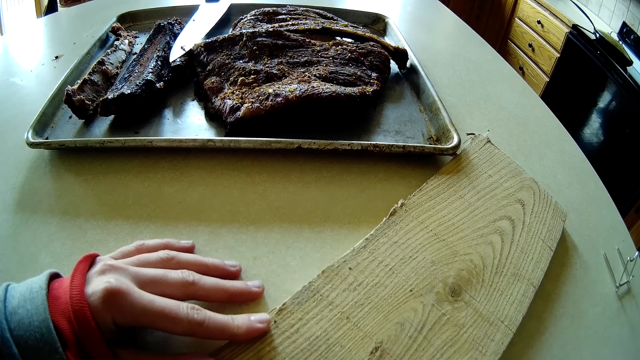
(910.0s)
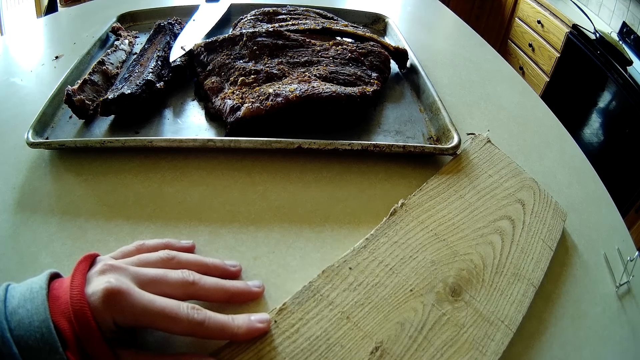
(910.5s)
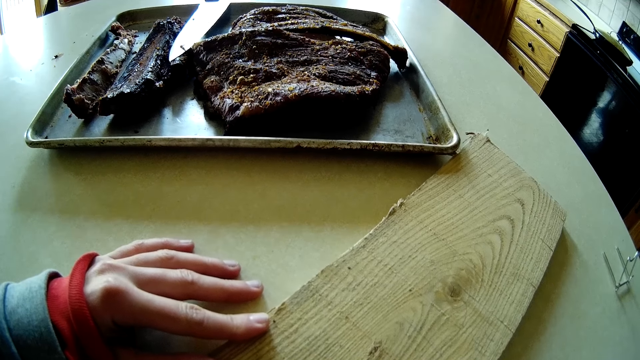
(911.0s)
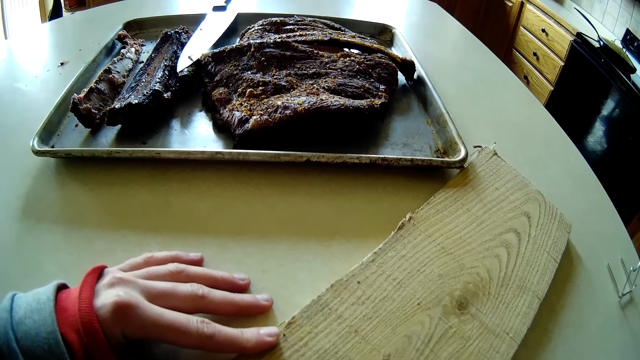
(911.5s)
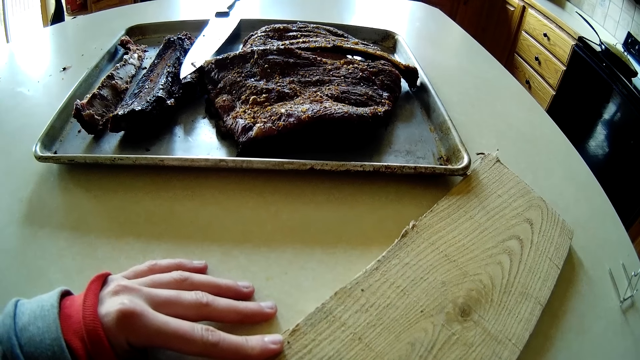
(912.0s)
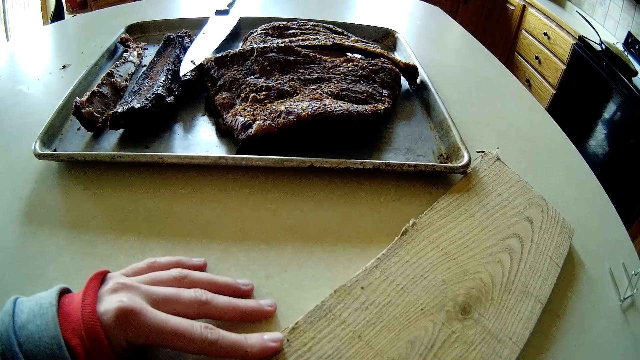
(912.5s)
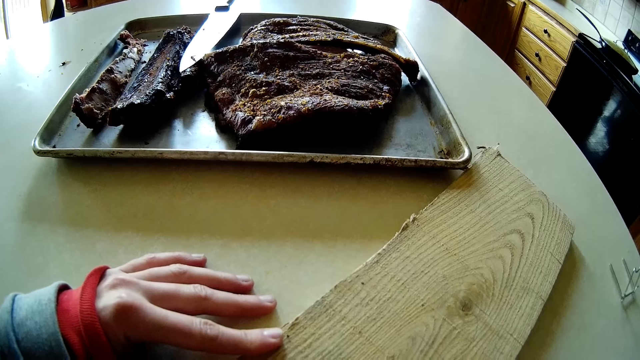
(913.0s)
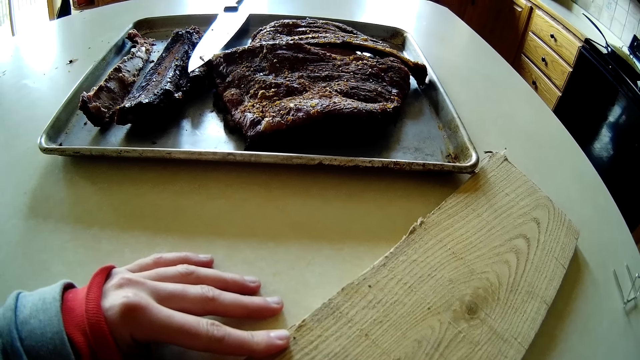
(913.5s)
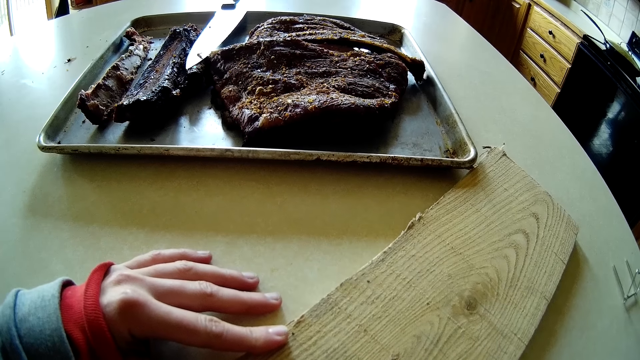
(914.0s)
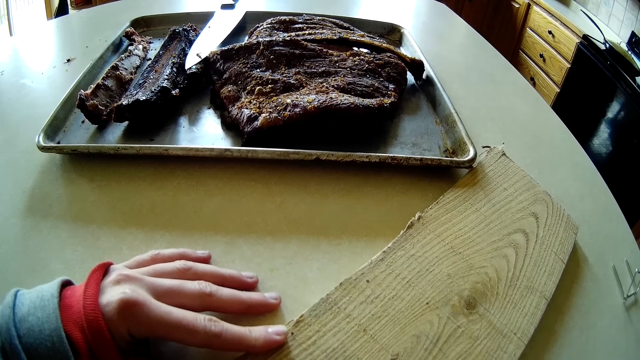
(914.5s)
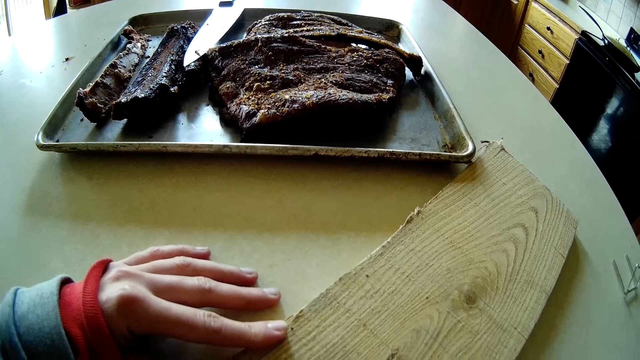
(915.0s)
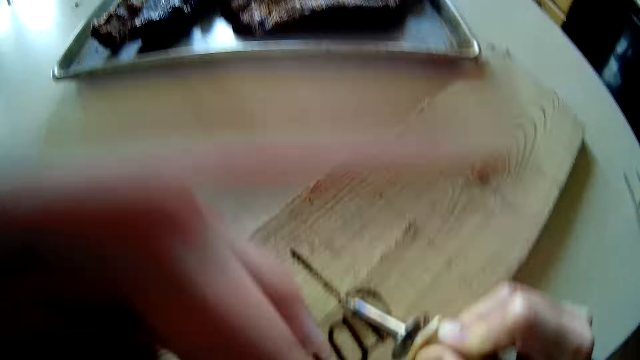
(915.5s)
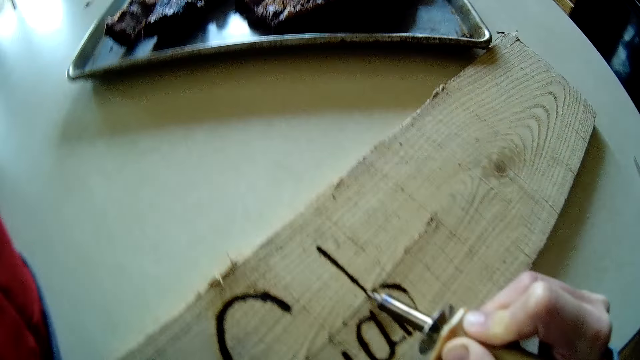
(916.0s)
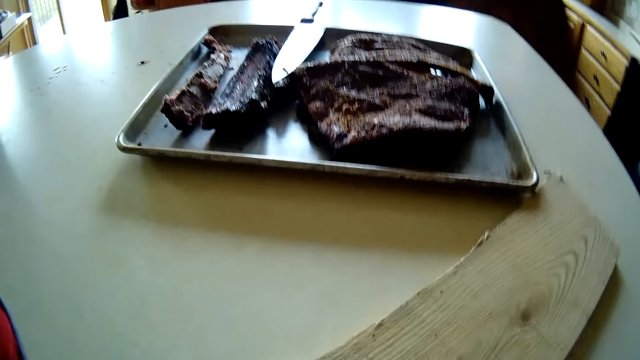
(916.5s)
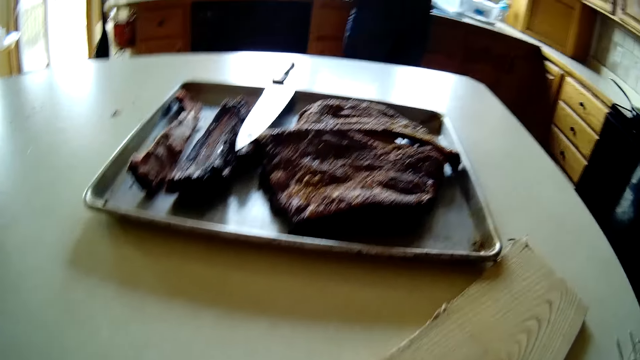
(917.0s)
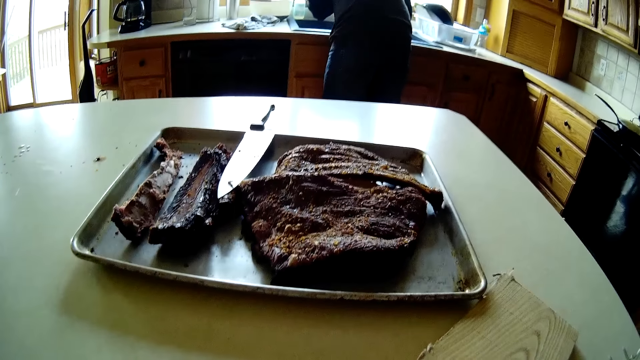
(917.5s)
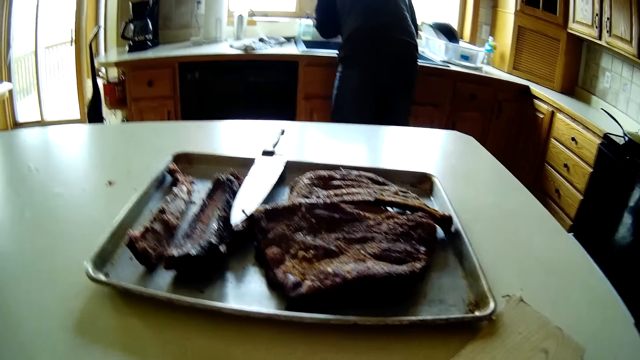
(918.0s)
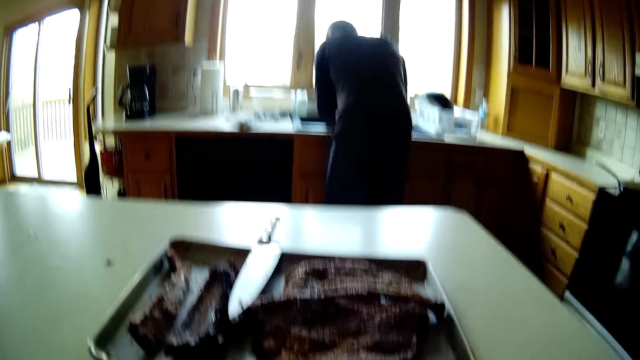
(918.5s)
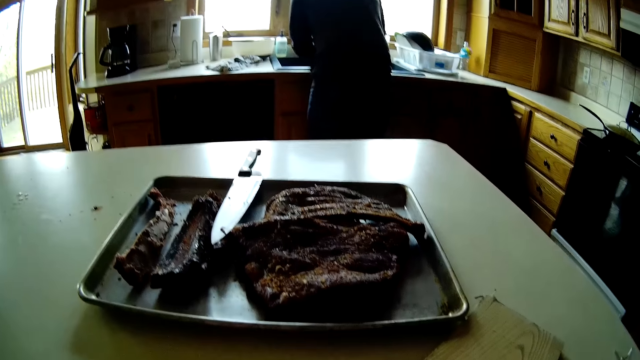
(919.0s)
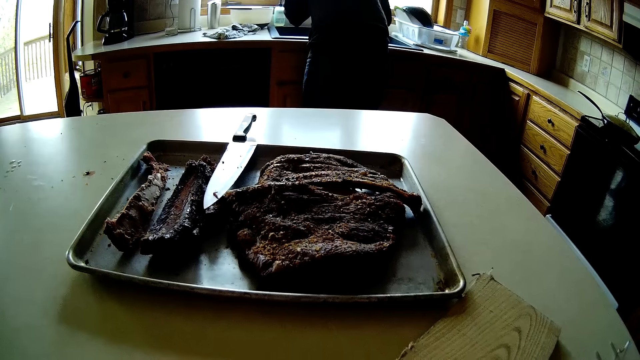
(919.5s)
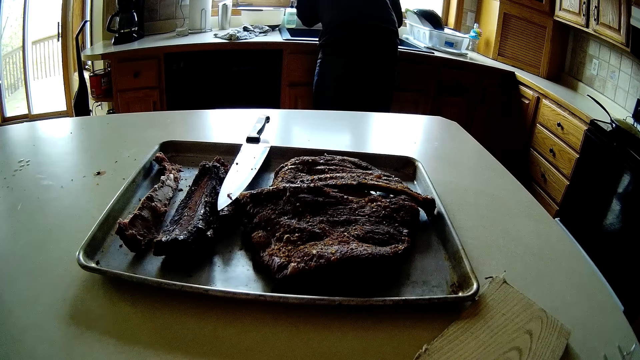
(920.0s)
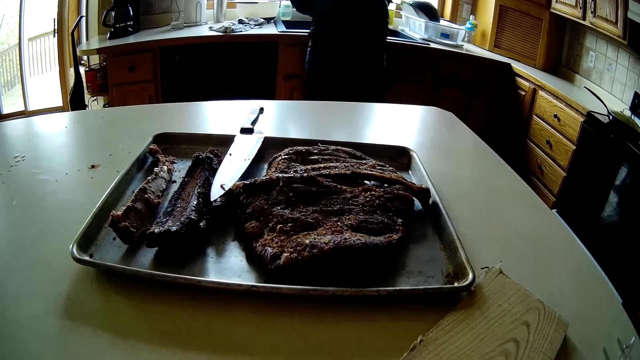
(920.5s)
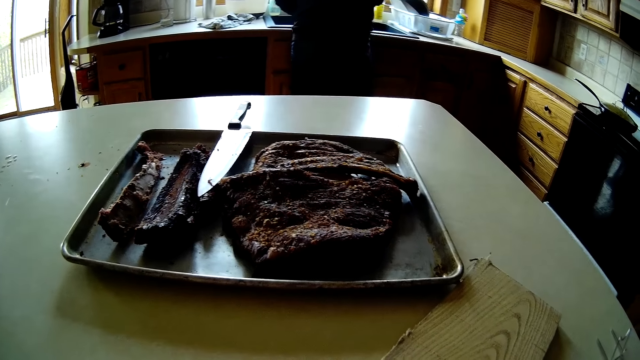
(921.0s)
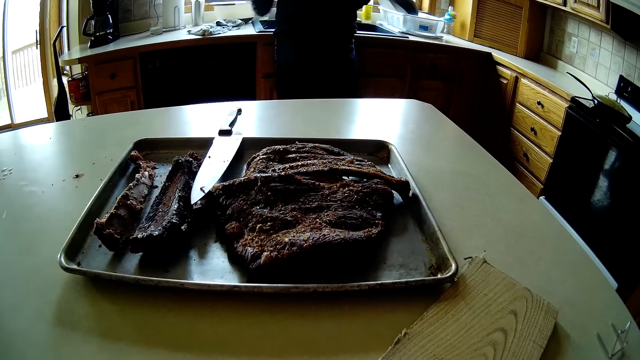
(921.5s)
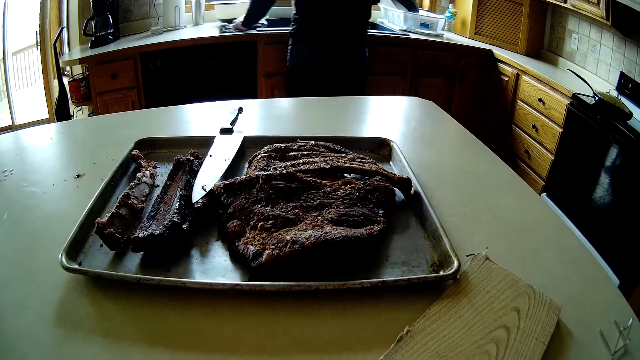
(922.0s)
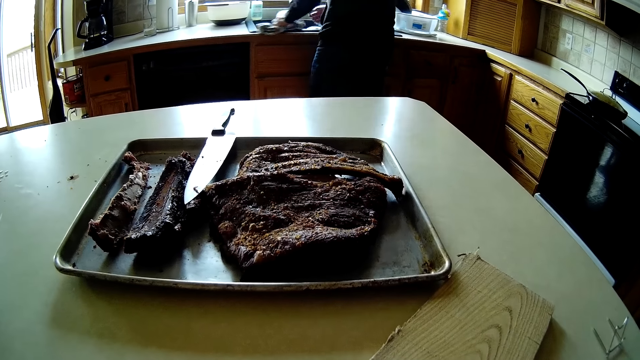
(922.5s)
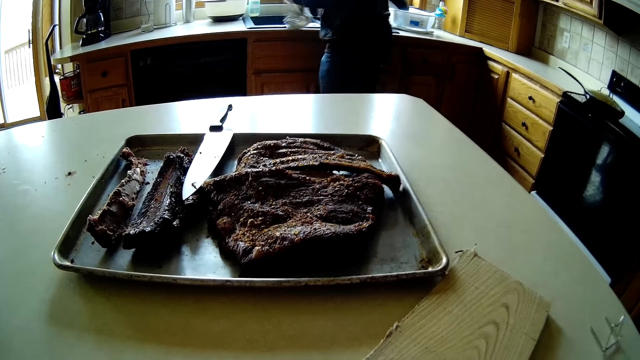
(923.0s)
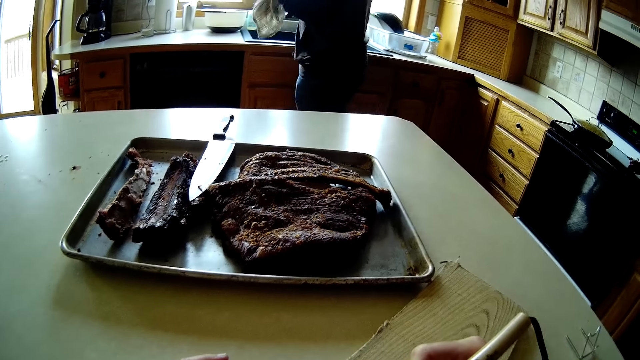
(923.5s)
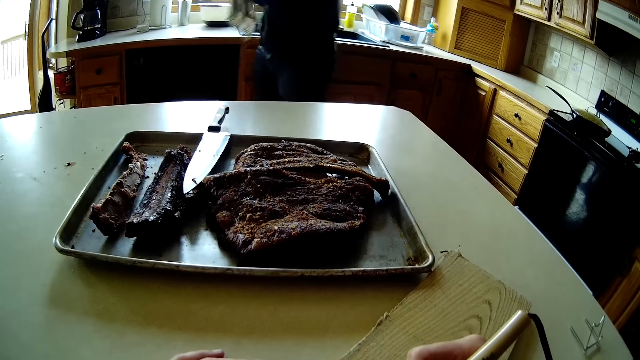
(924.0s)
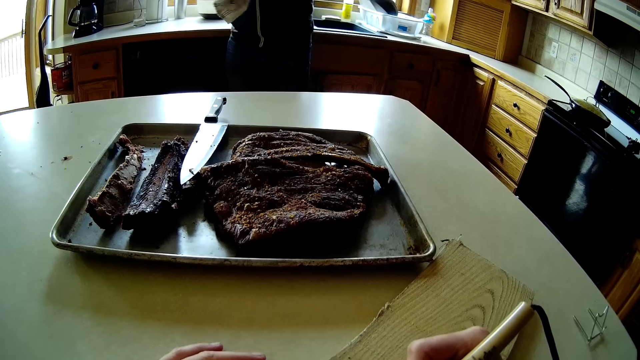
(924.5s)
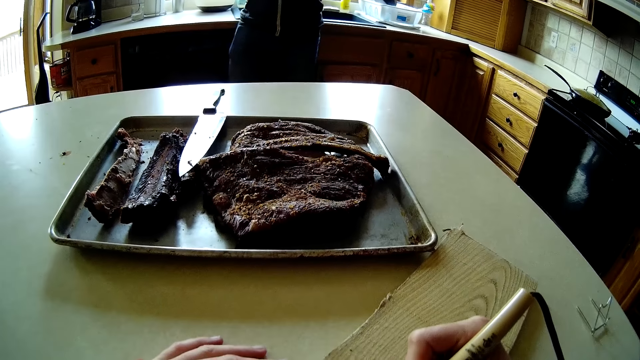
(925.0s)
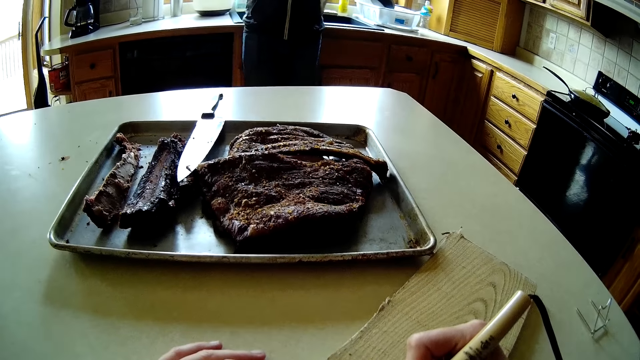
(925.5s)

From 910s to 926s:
The camera wearer talks to the man. She raises her left hand to her head. She adjusts the camera on the head. The man picks up a napkin from the cabinet with his left hand. He wipes the table with the towel and wipes both hands with the napkin.

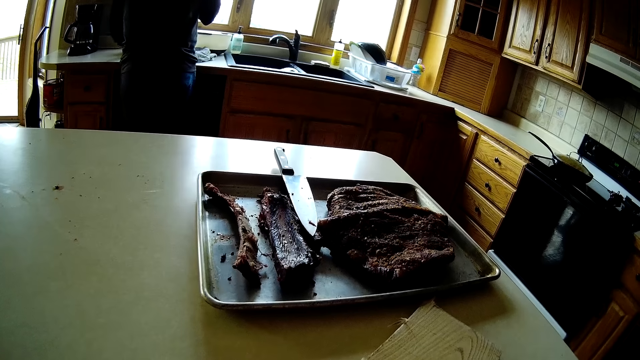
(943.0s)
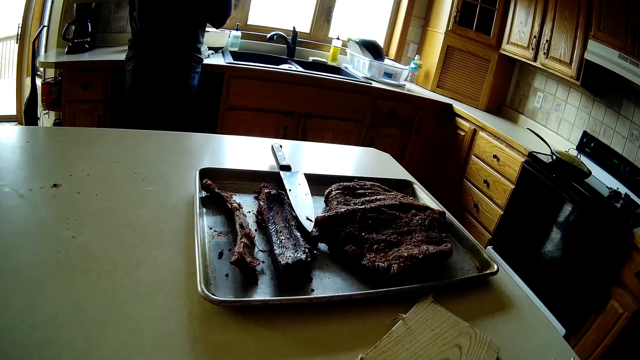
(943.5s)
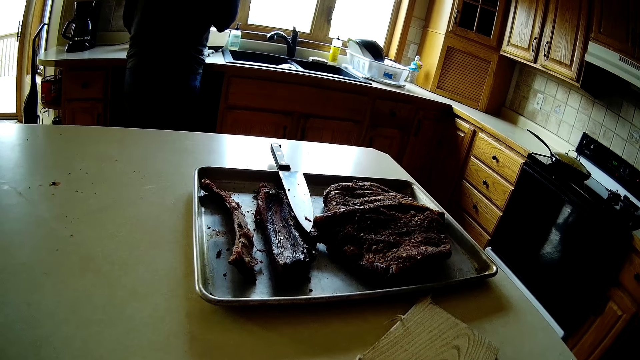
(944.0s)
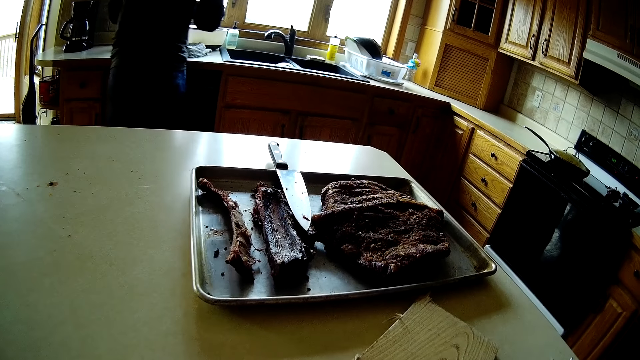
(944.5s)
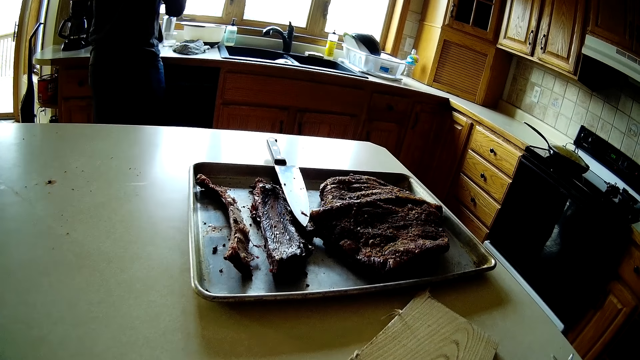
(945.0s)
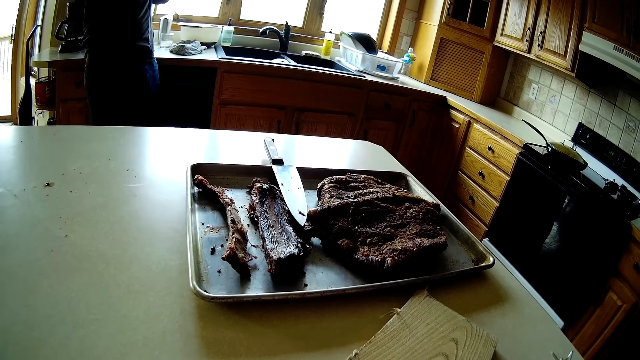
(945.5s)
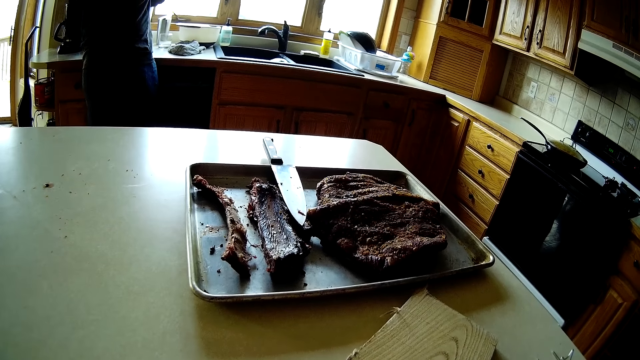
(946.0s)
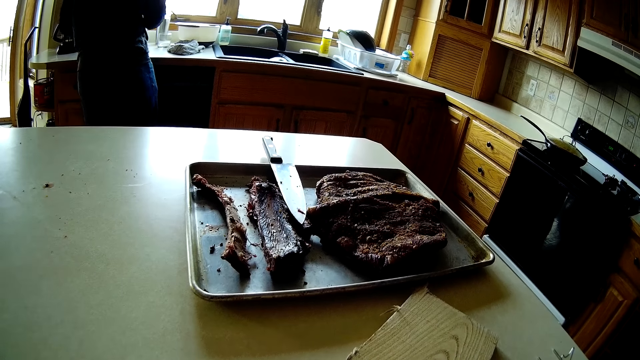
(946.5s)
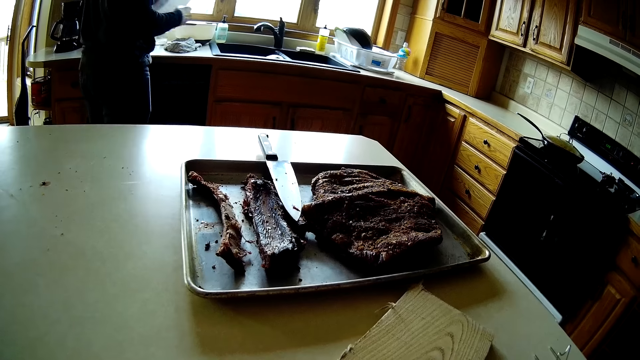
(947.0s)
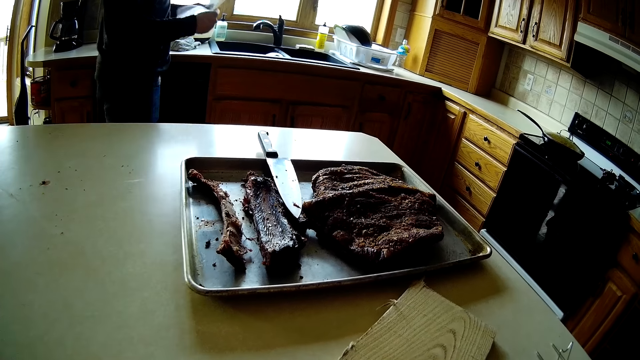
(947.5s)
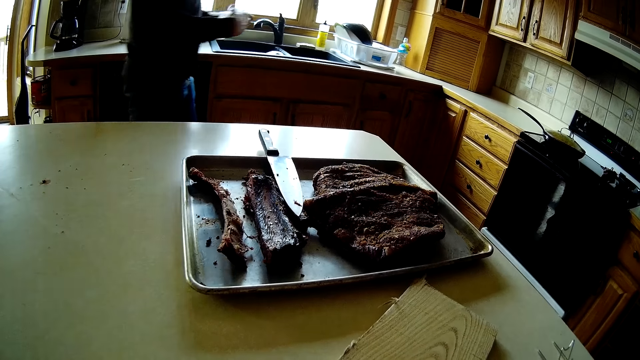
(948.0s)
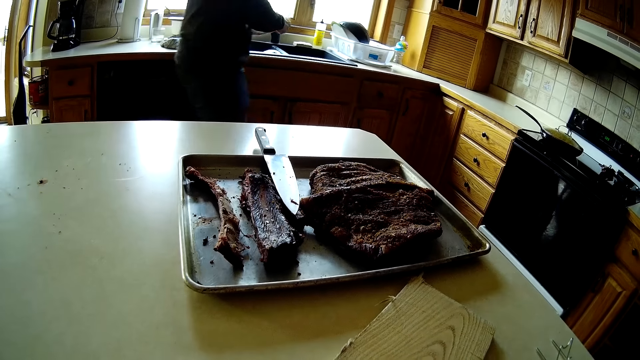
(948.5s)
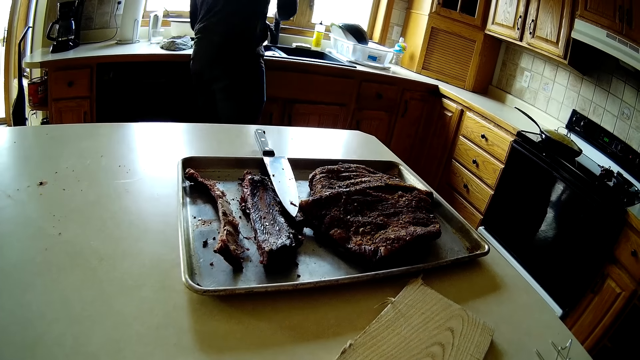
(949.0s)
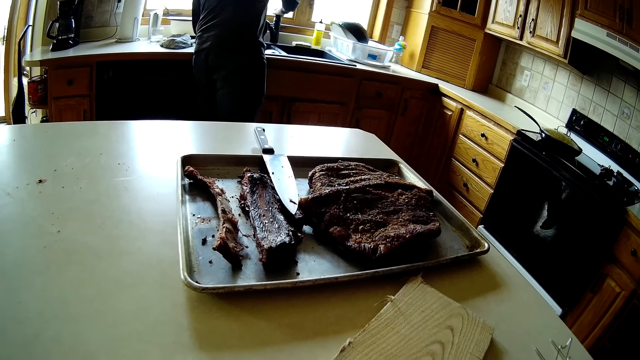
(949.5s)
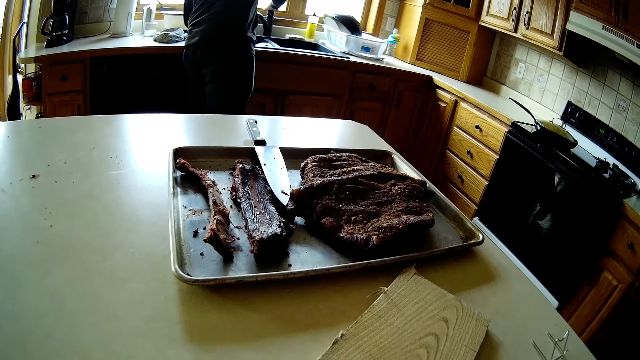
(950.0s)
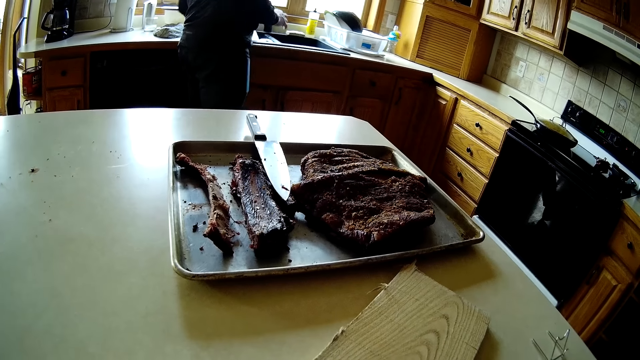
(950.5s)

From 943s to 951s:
A man walks around the room. The man folds a tissue paper with his two hands. He opens a sink tap or water tap with his right hand, wets the tissue paper with water from the tap, and closes the water tap.
